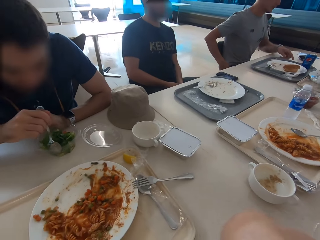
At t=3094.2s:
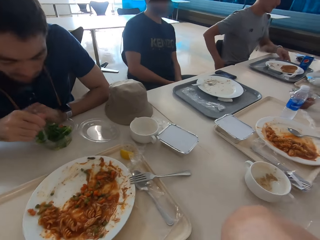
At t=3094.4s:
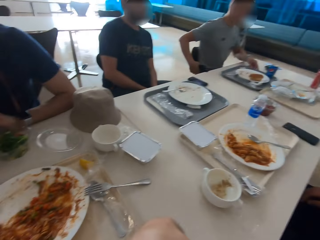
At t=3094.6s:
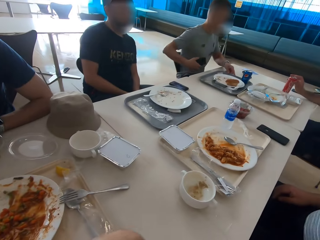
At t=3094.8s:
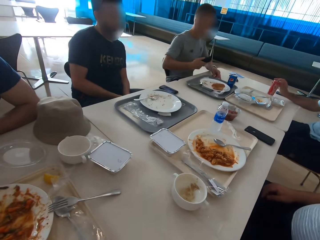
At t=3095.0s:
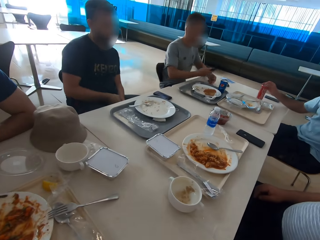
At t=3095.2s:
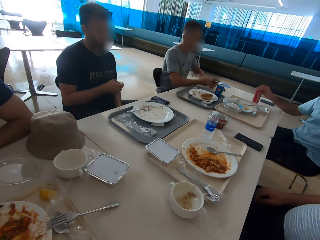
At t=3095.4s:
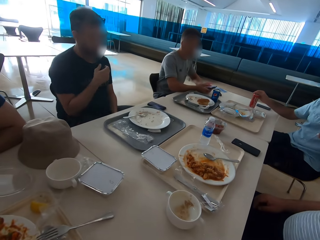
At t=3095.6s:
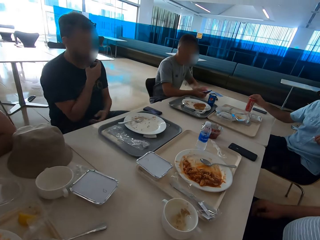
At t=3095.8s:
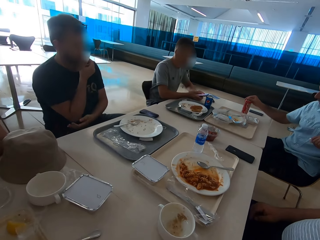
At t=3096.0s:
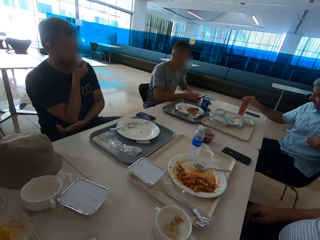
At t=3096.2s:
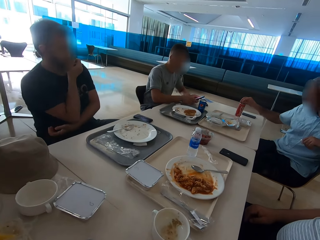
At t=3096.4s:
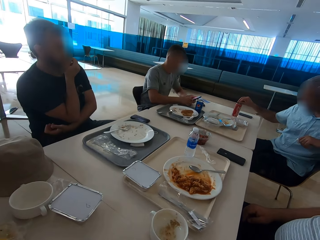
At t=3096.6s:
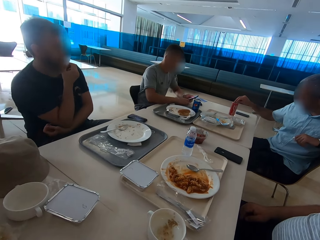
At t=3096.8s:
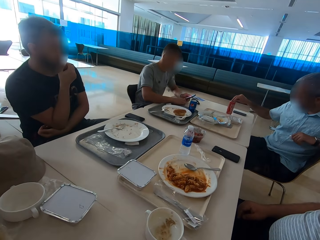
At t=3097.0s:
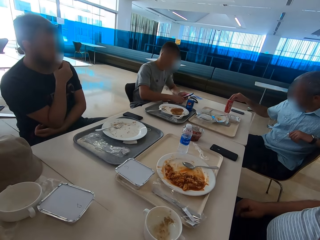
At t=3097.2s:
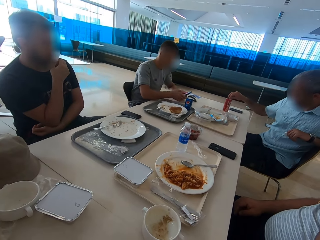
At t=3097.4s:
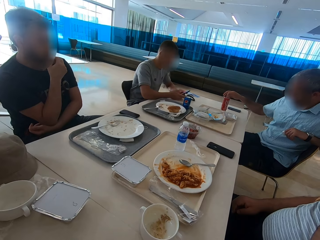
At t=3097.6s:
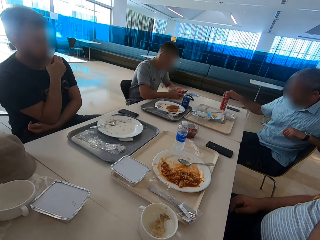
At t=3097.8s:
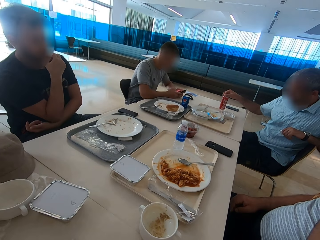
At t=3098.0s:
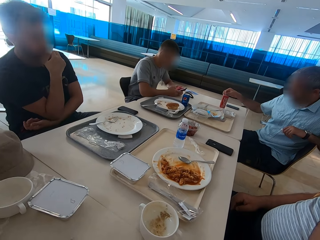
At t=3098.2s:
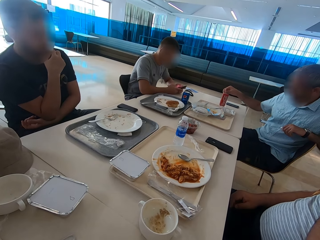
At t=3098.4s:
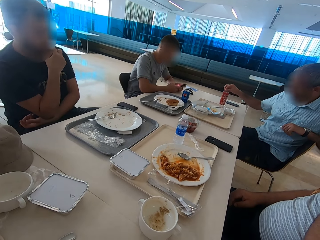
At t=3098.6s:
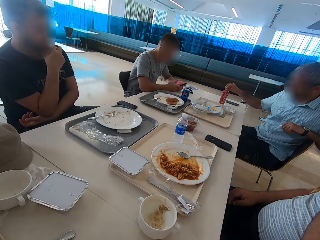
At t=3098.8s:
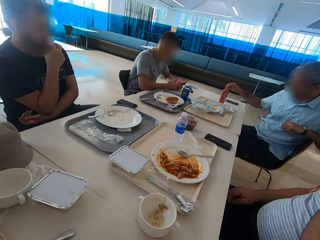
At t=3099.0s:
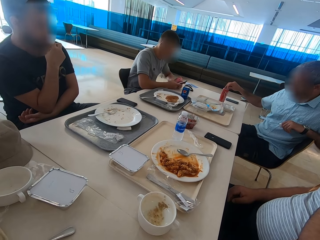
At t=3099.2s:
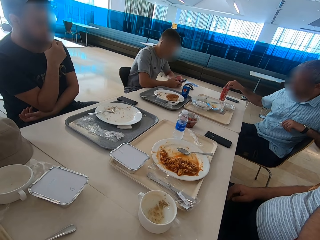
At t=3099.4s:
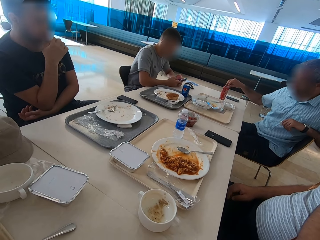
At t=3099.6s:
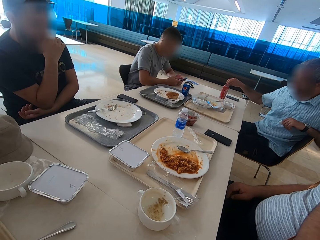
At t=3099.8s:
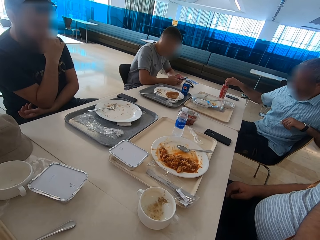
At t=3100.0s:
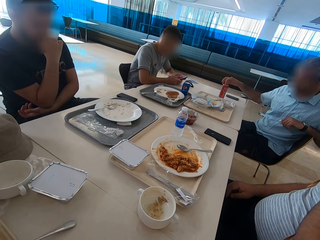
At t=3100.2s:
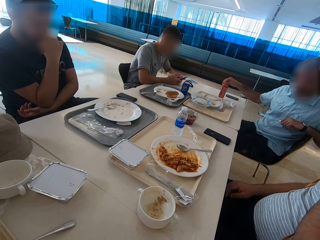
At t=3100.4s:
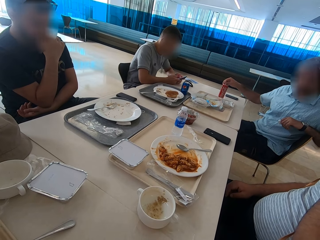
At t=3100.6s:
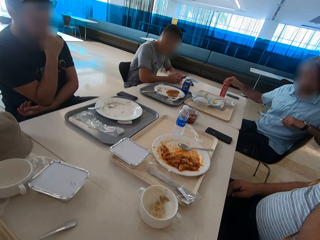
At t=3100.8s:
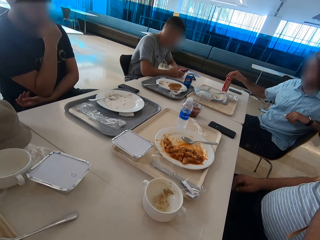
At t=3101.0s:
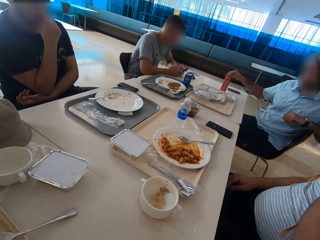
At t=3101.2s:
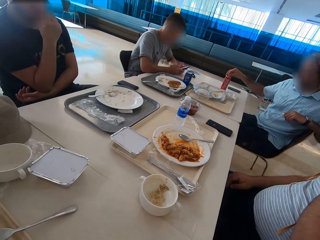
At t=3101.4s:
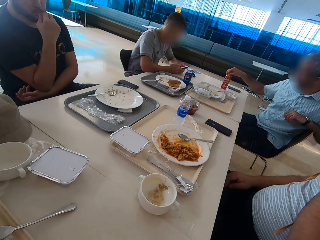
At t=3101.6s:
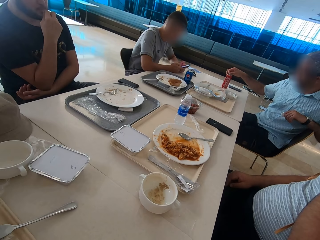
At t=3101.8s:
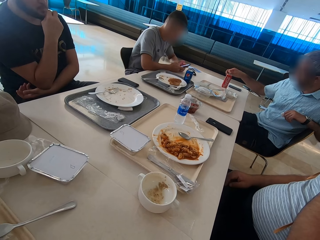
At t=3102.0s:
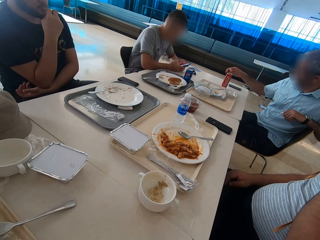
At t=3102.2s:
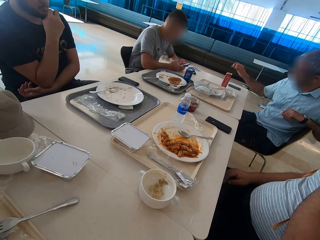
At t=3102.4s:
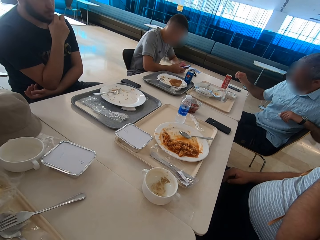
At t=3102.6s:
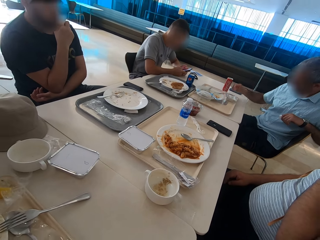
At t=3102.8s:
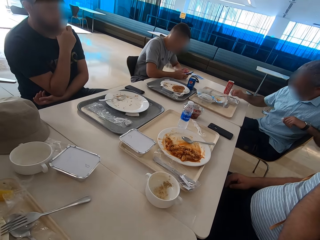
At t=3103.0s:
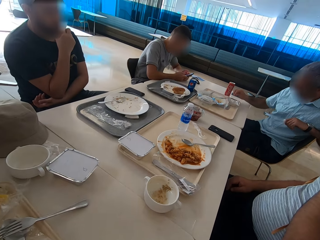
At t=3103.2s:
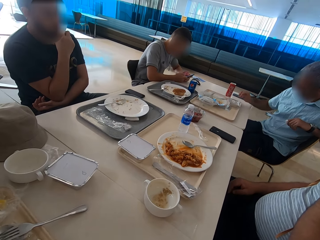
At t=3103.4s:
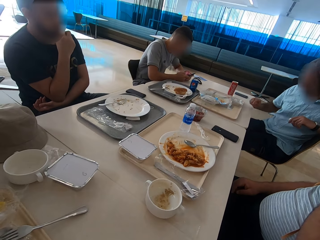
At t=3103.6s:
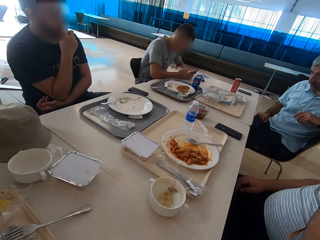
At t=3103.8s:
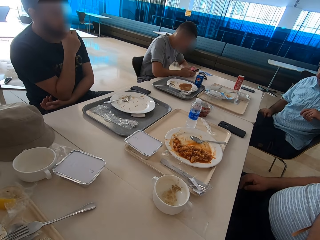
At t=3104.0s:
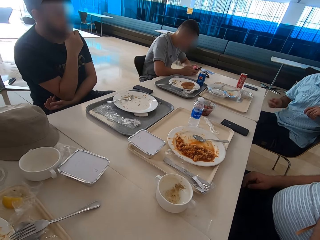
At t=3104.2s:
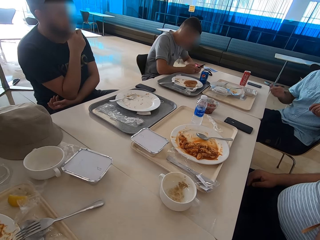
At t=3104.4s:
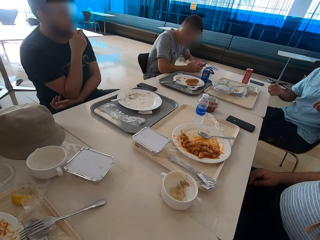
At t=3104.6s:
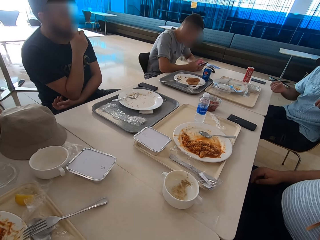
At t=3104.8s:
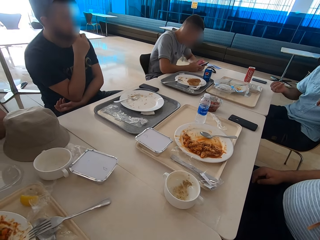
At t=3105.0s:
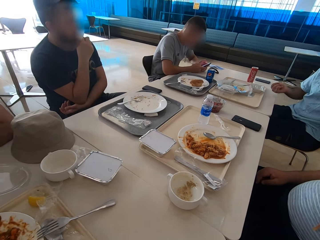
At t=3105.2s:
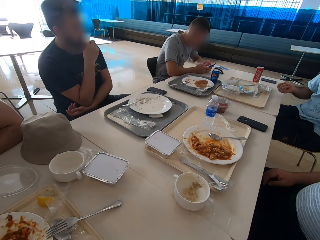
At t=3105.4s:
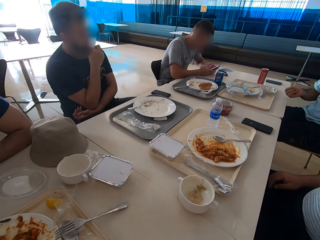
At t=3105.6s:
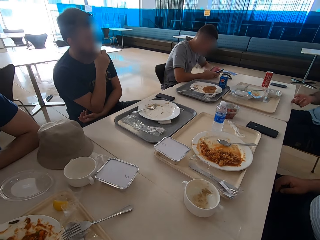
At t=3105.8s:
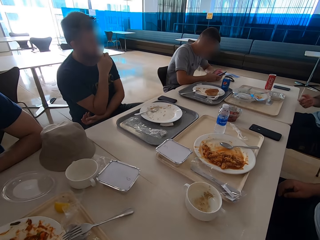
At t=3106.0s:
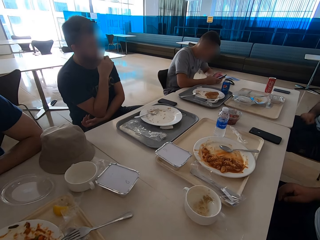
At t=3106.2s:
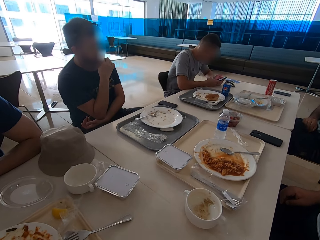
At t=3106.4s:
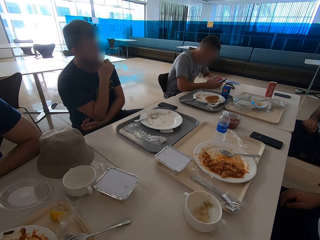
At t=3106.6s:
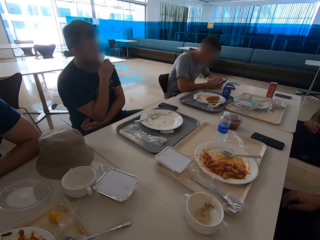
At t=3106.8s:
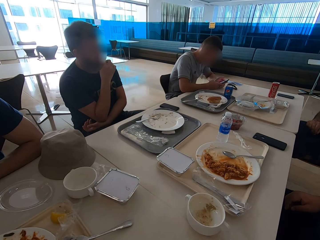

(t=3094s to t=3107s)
A man drags the tray on the table. The camera wearer looks around the table. Another man touches a soda can. A third man picks his teeth. The first man operates the phone. The second man speaks with hand gestures.

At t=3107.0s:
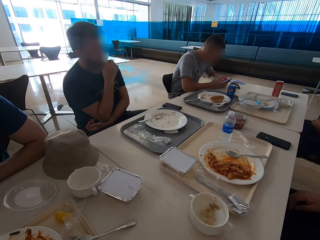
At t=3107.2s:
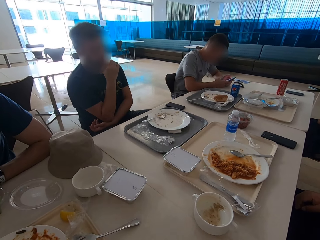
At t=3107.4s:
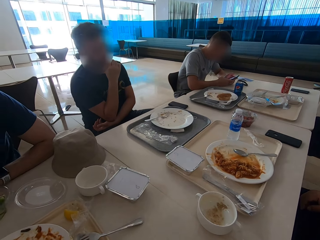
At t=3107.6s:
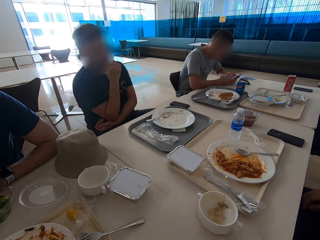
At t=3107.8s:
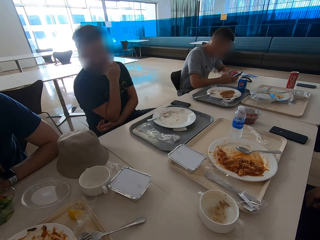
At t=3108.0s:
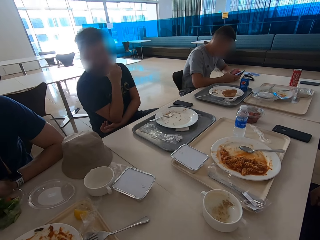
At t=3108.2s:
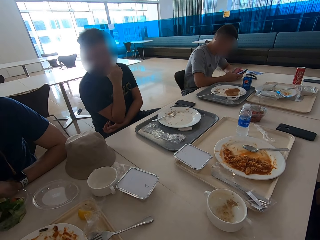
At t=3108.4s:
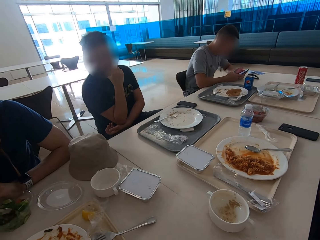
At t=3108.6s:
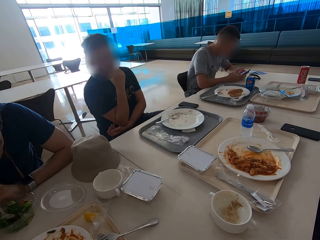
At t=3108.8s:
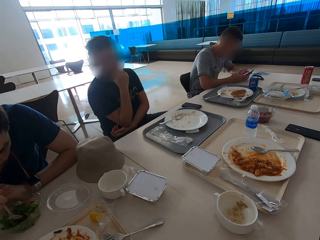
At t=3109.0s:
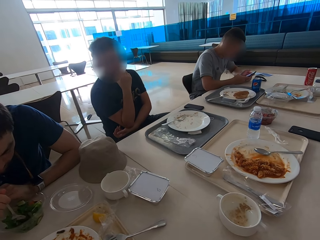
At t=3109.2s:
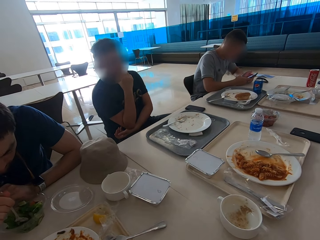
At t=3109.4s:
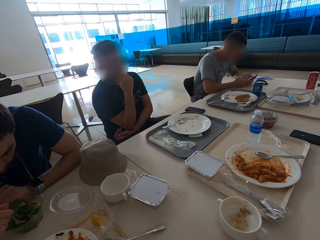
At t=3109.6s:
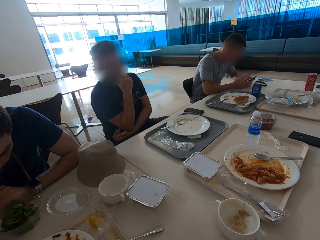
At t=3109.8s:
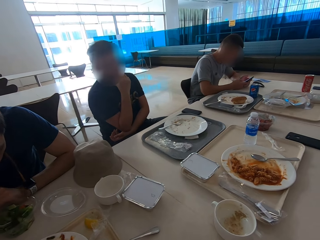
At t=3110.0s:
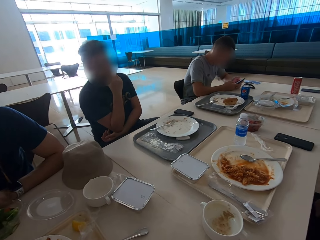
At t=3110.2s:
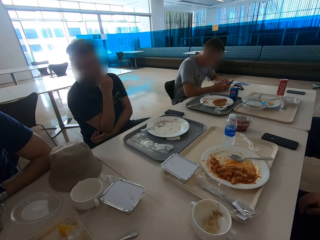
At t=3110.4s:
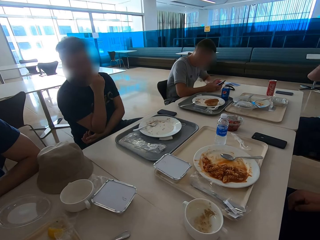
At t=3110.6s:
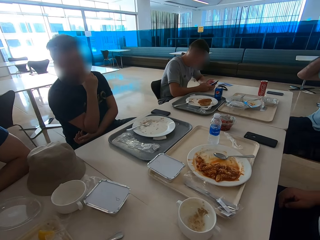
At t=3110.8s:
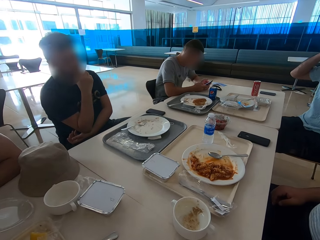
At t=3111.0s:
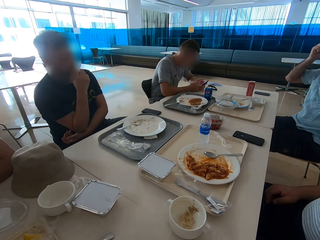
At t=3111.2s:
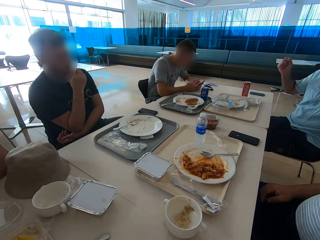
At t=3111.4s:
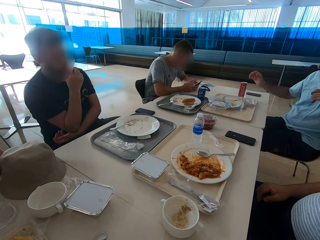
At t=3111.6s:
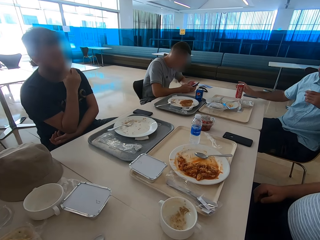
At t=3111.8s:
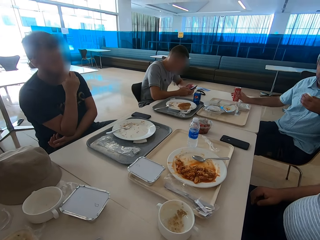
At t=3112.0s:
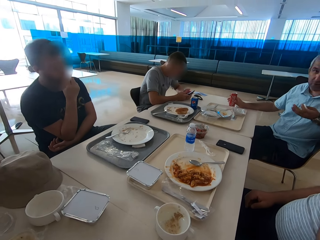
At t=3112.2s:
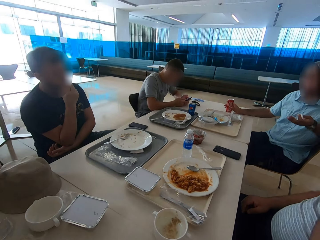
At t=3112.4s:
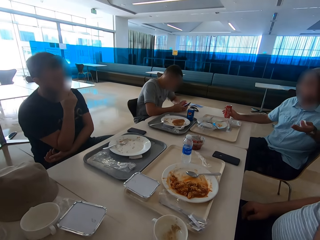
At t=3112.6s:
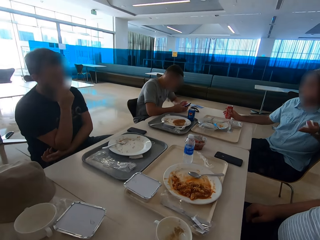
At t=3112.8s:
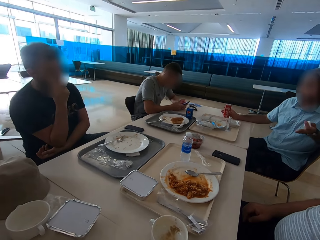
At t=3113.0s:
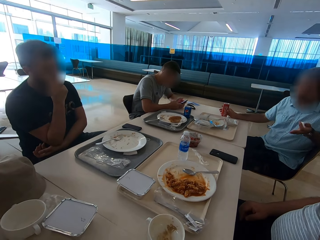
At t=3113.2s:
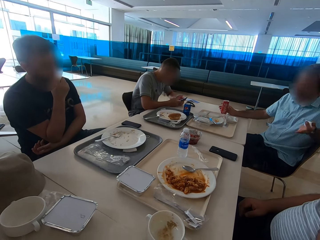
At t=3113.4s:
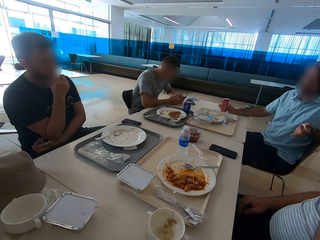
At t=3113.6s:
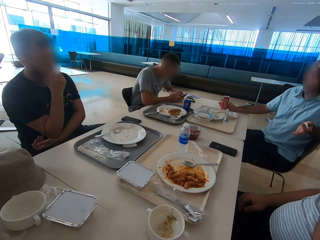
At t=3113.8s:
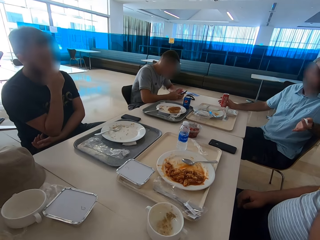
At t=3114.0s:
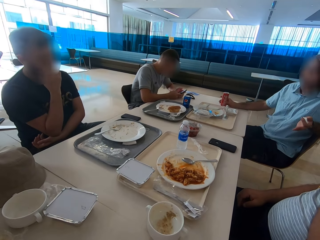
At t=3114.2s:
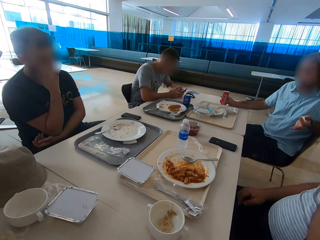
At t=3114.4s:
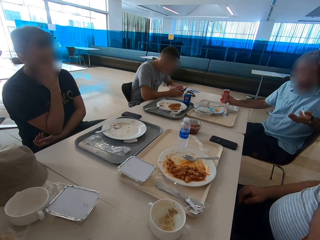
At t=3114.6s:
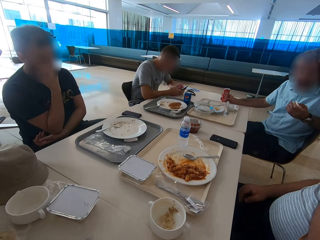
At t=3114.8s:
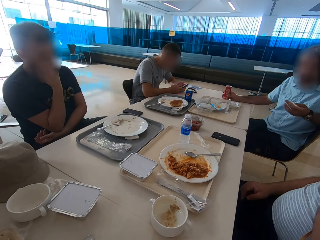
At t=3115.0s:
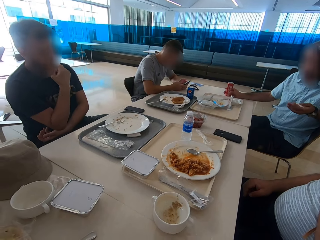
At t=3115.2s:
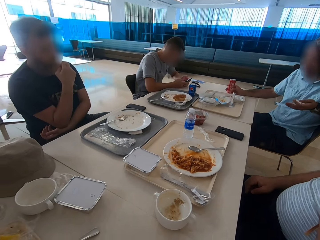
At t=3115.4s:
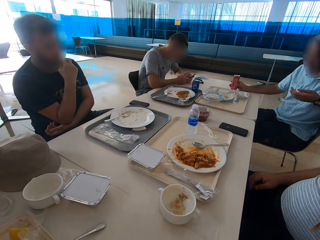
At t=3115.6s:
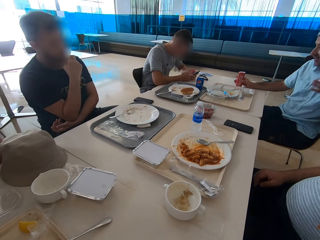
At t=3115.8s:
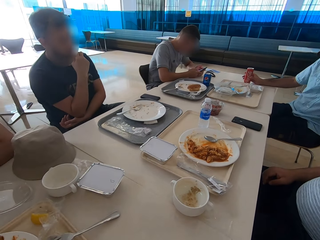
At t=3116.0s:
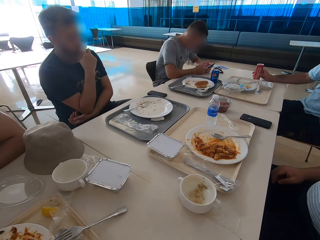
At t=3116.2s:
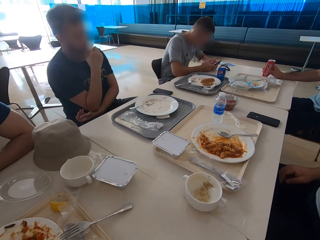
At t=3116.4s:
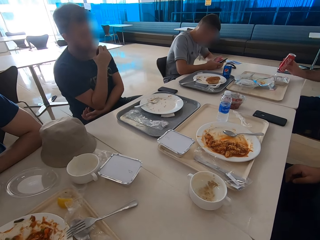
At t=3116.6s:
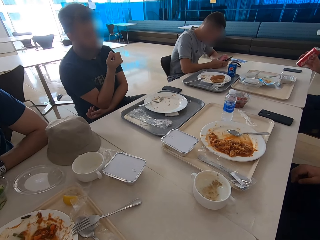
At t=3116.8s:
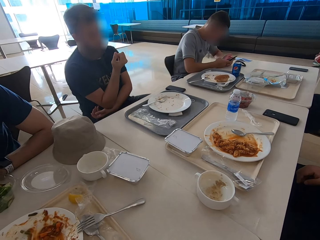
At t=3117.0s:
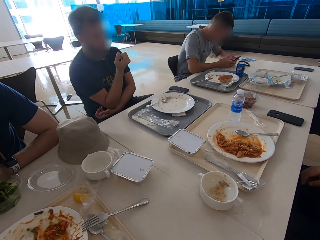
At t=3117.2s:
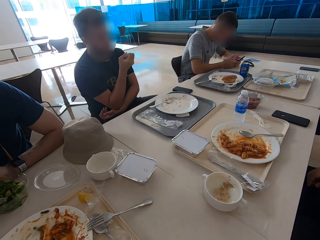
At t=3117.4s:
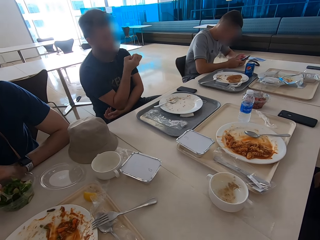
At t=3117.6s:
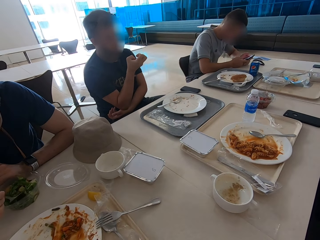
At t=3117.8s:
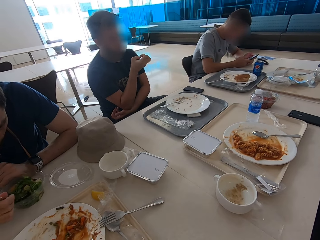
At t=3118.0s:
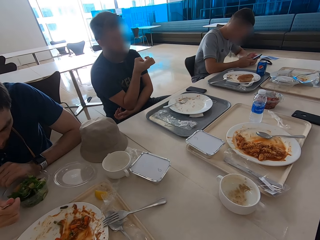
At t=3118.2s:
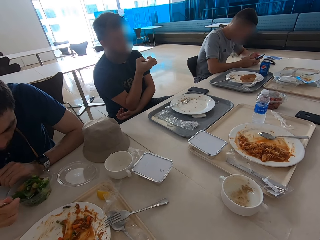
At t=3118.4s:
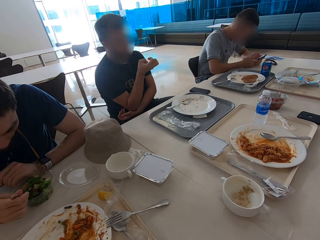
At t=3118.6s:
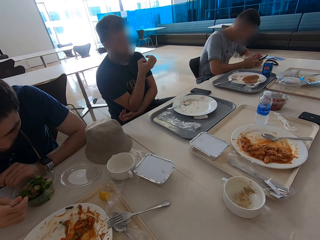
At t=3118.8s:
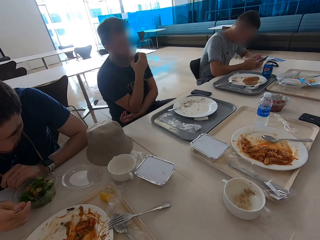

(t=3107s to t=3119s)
The camera wearer looks at a person. Another person shows hand gestures. A man picks up a soda can.
